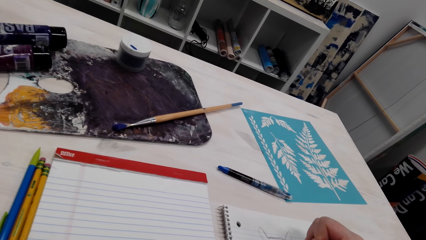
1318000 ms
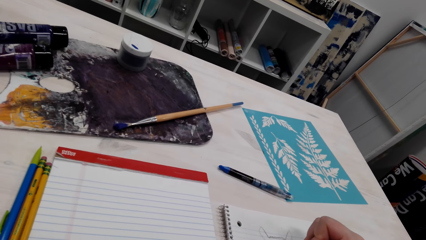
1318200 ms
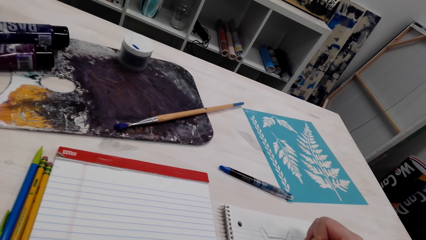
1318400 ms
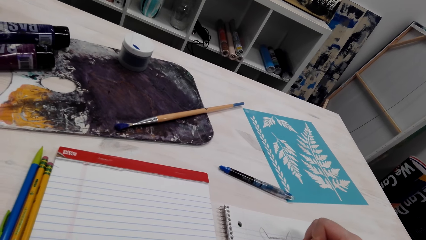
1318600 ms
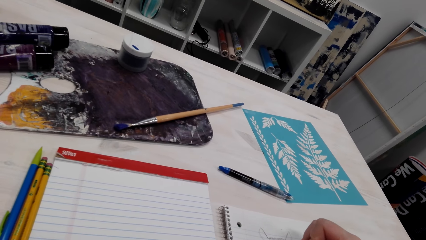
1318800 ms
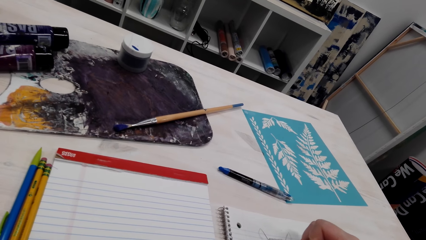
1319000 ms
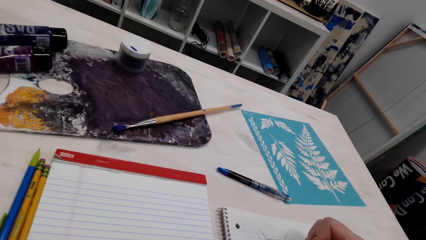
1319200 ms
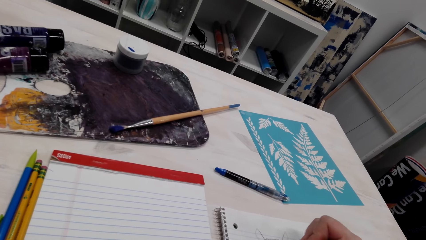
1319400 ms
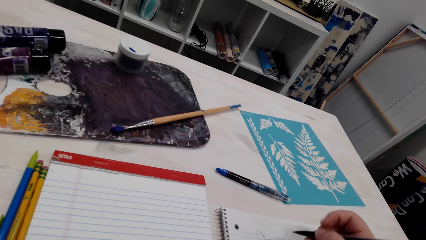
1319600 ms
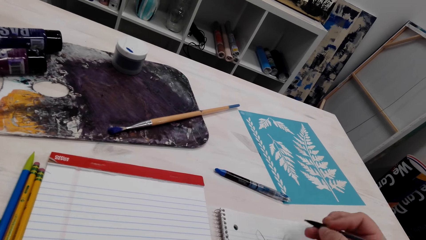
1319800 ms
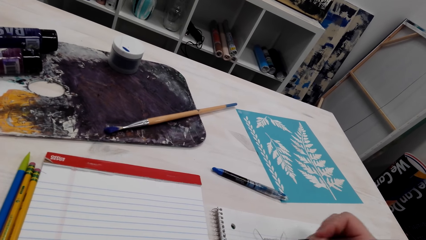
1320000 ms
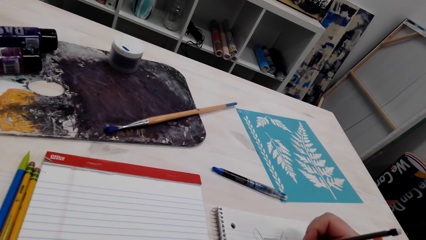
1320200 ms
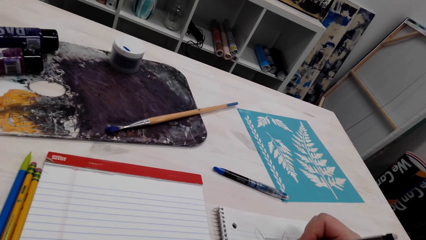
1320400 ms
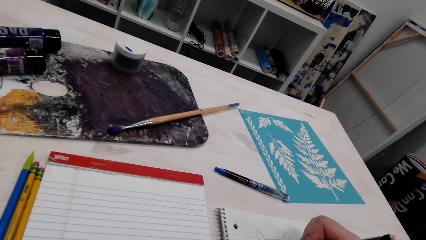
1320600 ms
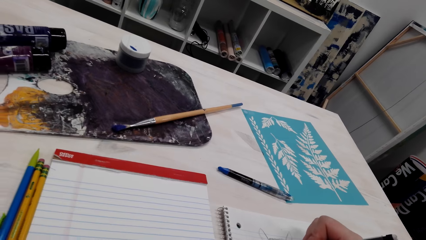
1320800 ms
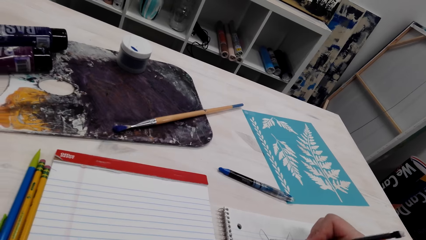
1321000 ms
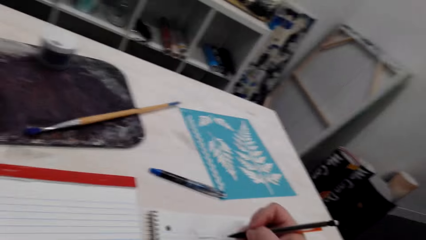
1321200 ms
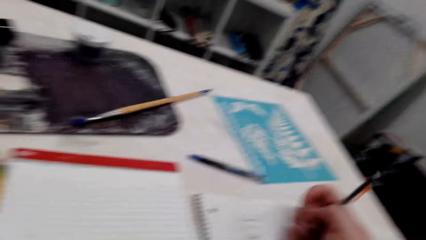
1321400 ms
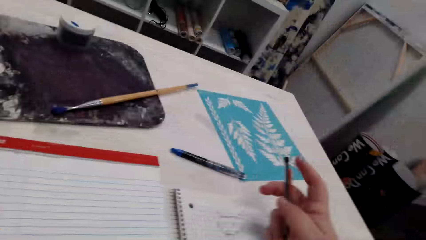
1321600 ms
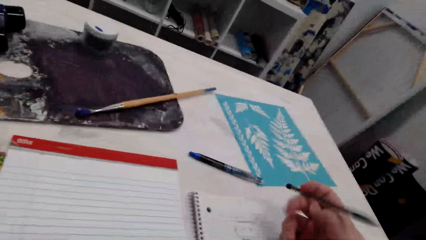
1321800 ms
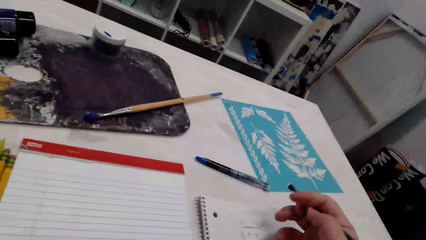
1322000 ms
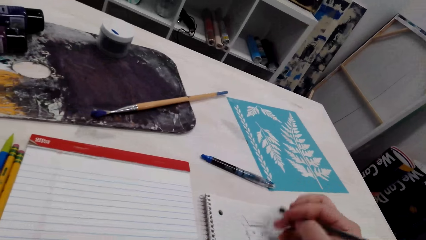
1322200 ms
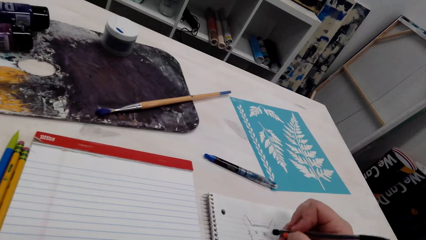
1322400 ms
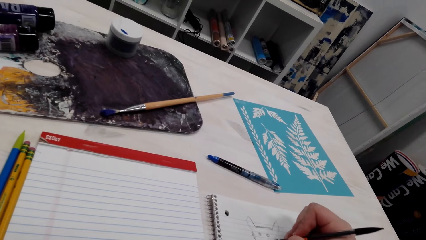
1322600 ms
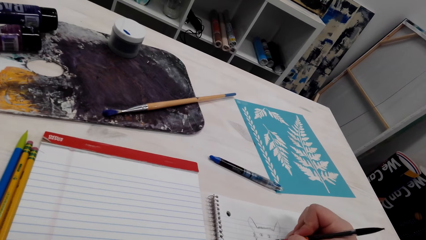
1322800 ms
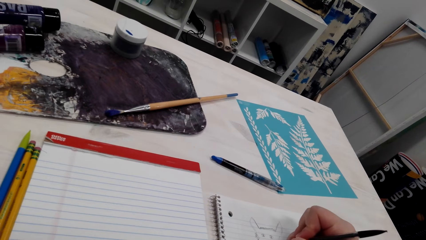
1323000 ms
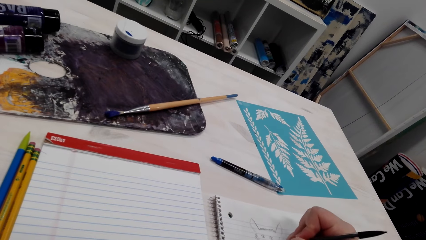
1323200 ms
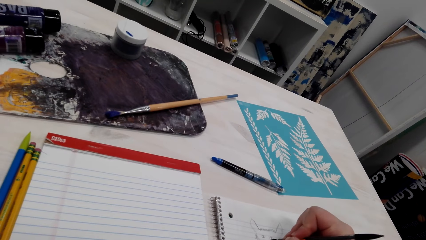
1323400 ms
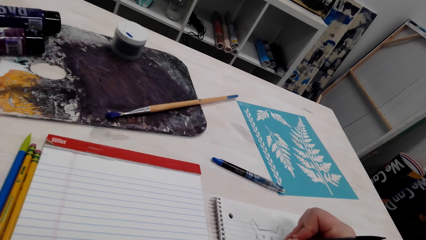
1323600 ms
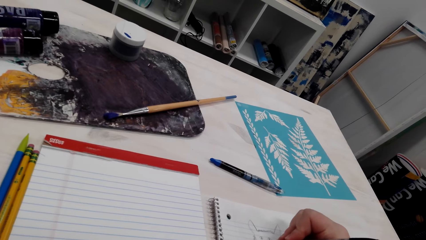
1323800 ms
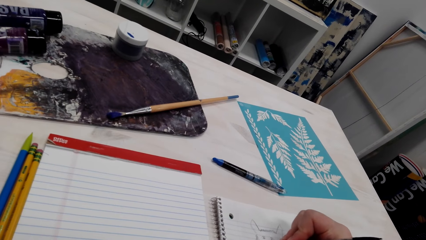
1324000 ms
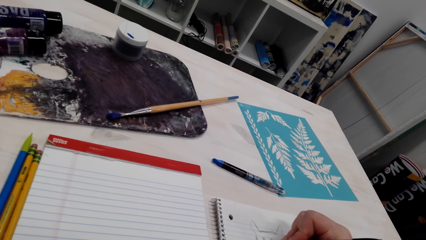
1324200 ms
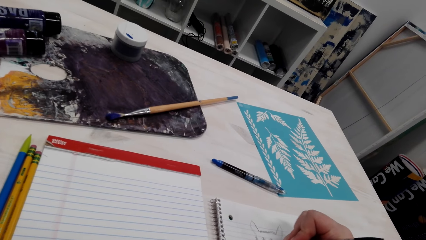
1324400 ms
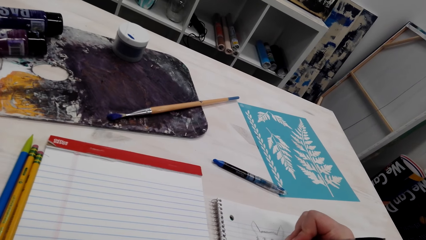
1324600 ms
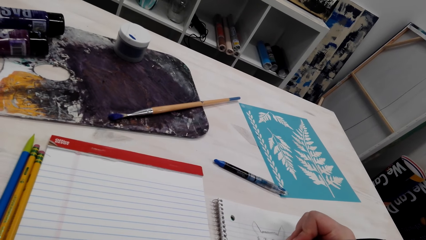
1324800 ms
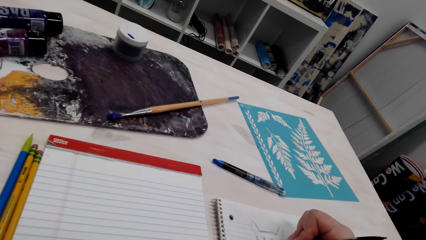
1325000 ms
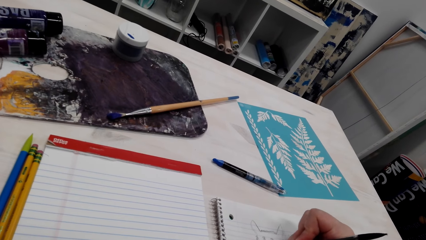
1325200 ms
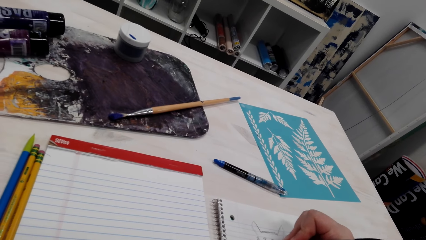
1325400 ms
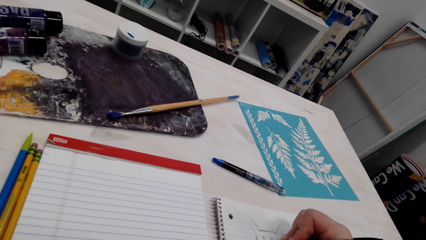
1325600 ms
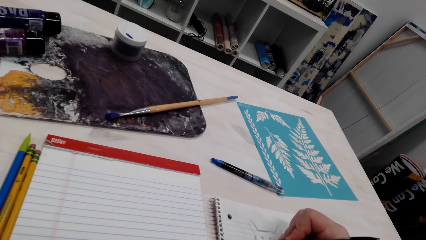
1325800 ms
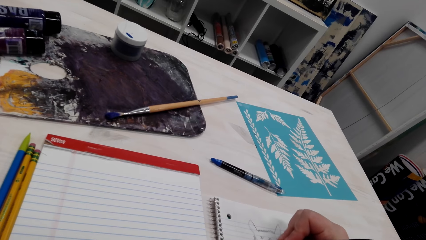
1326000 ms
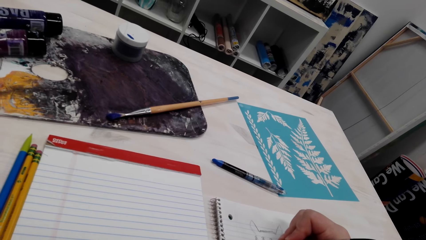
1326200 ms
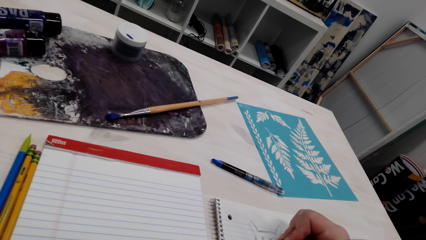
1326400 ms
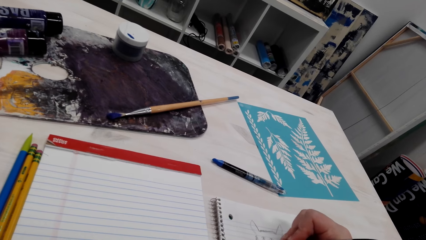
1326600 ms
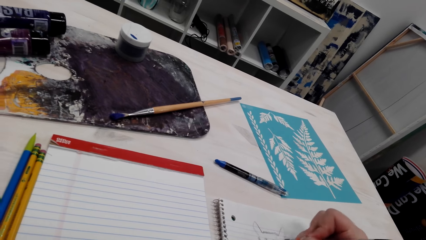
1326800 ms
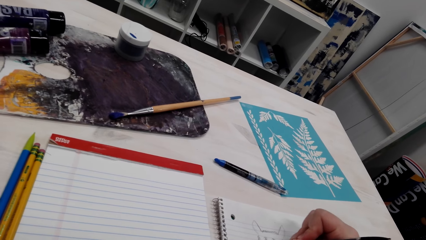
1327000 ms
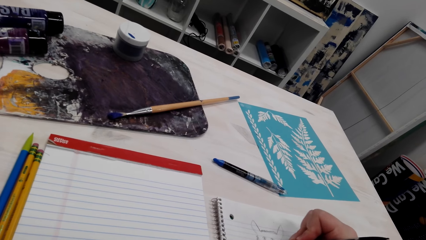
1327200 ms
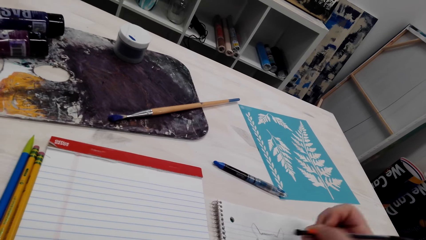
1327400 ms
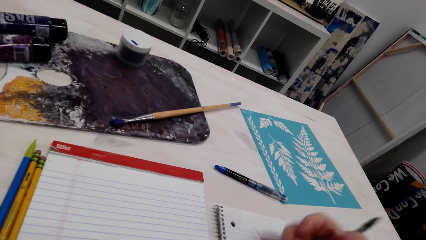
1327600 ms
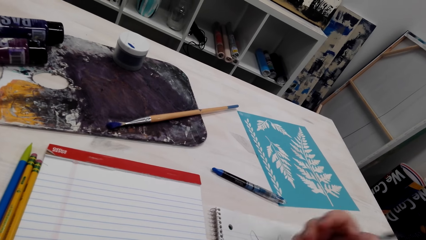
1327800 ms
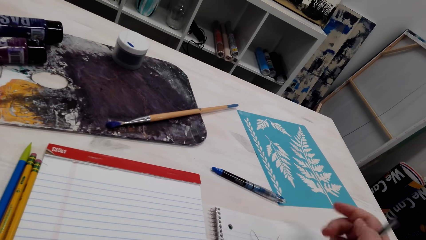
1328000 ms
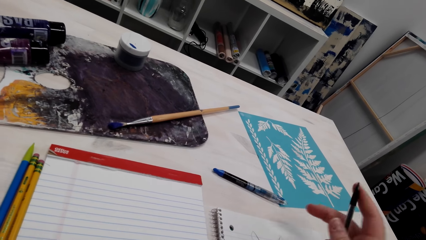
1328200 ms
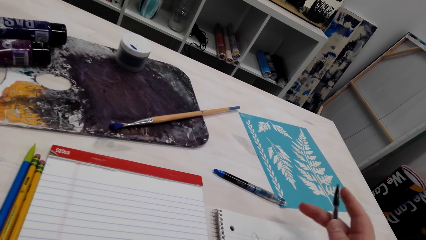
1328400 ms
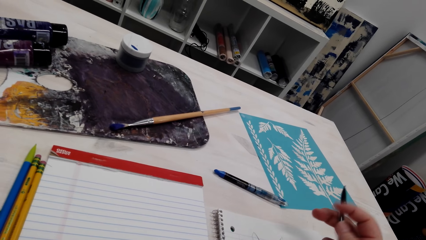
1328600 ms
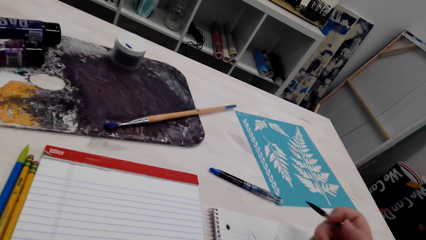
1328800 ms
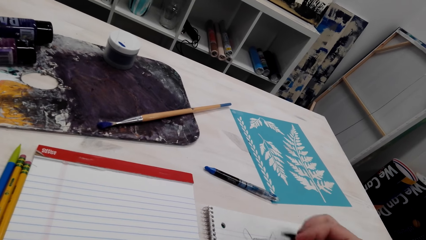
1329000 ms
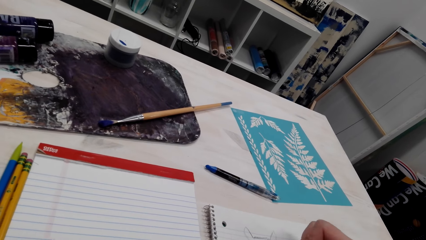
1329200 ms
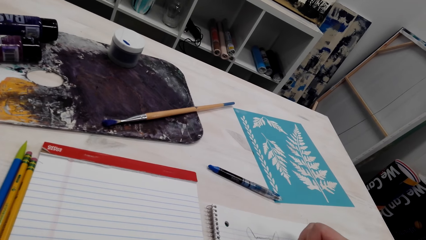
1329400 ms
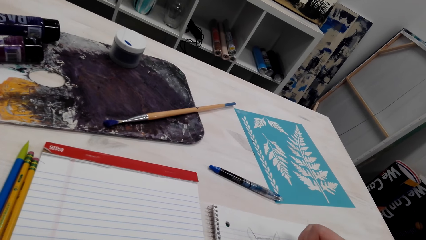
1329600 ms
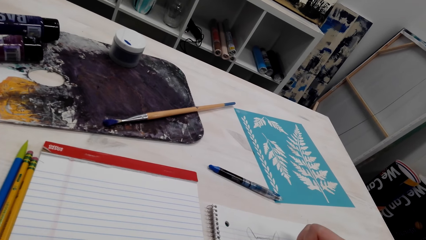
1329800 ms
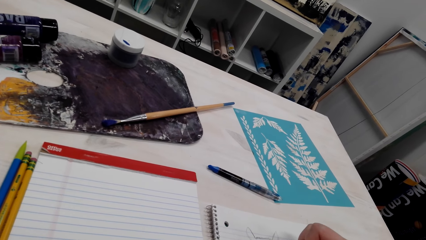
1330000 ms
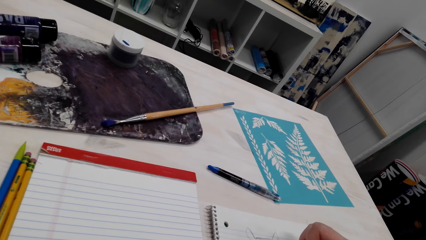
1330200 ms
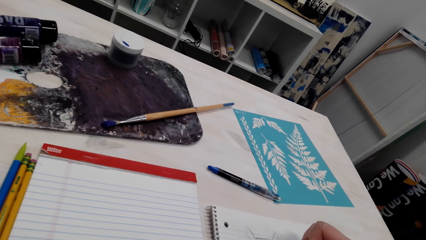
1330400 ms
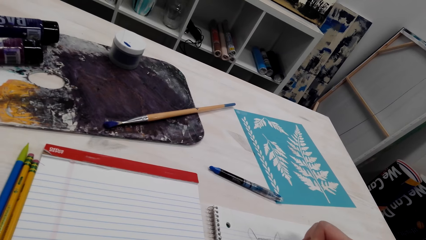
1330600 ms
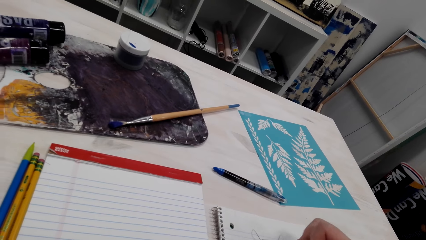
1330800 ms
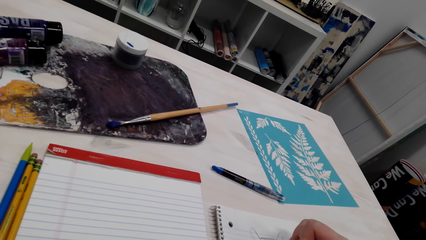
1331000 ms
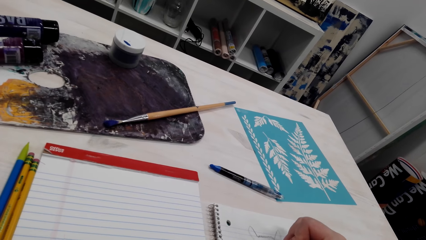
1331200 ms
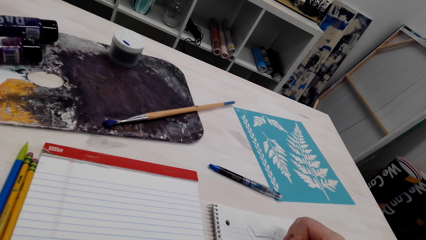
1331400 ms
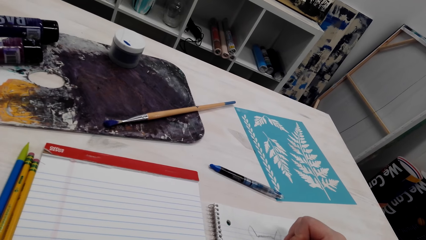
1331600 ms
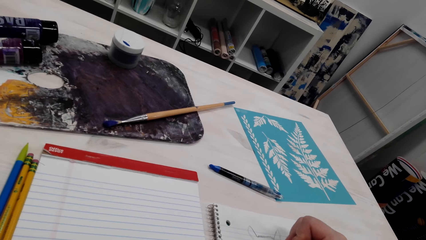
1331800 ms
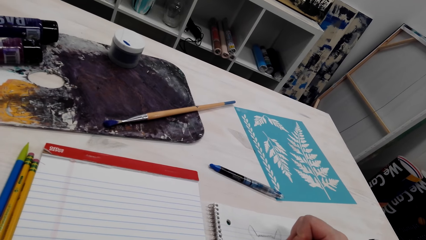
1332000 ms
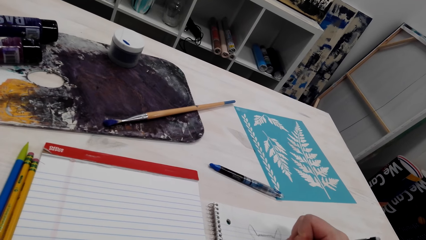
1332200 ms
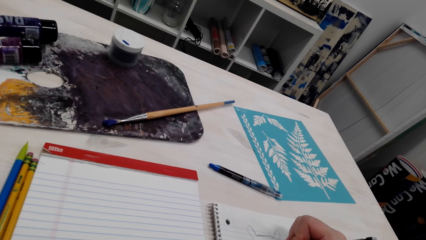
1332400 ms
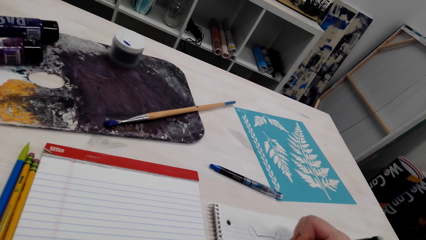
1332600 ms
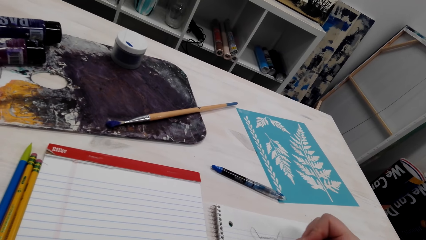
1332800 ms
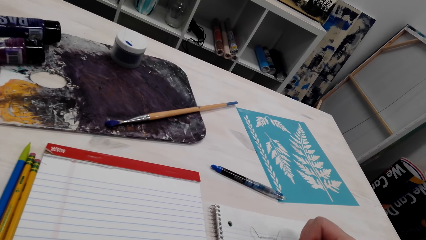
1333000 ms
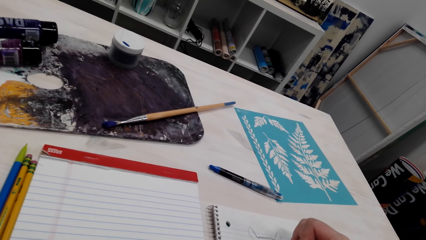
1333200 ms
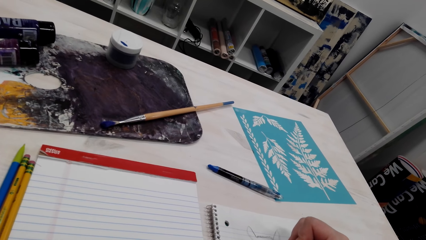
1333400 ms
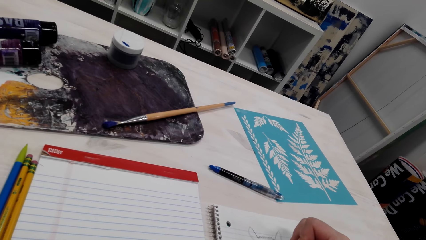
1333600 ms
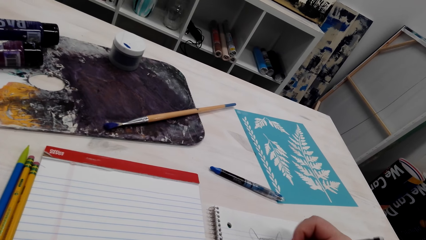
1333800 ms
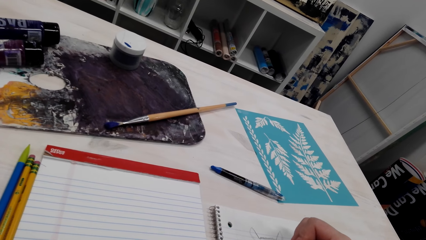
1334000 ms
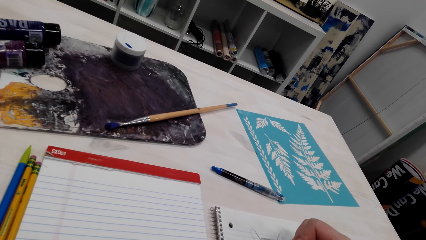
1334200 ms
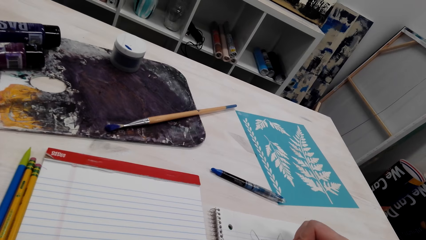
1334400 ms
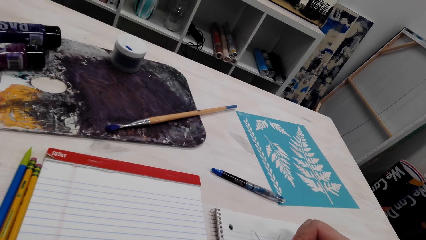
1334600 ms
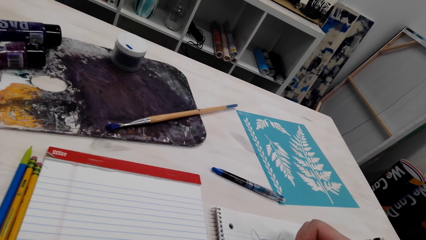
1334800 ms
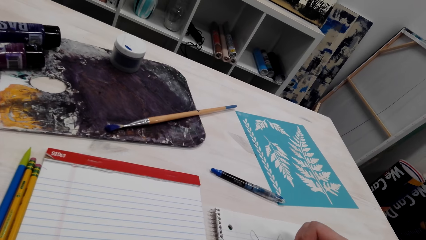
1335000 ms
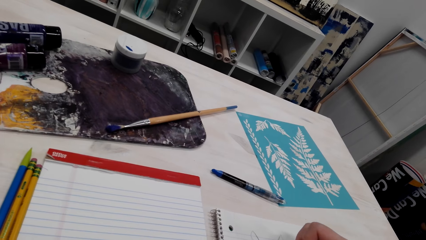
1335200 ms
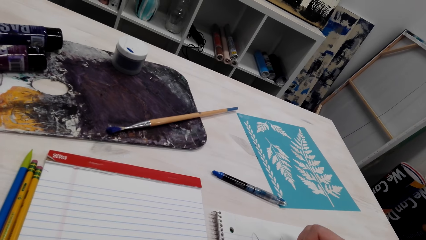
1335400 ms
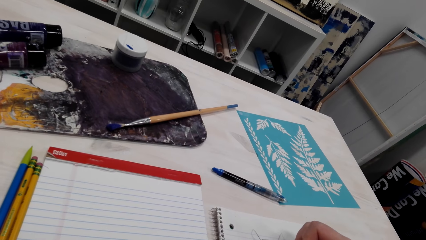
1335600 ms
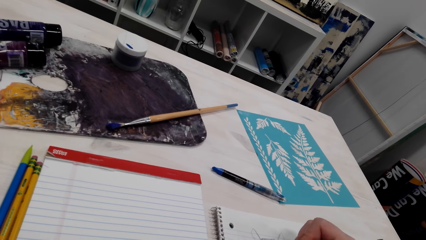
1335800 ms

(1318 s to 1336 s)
The camera wearer rubs the drawing. They draw on the drawing book. They rub a small part of the drawing.
